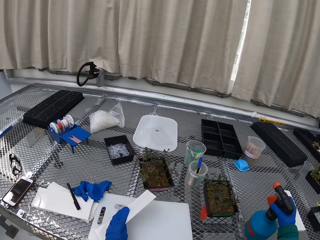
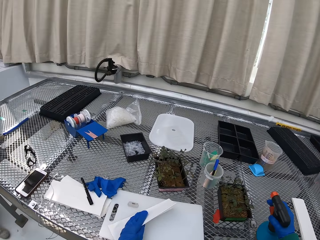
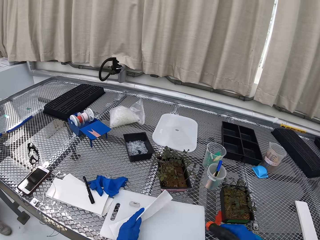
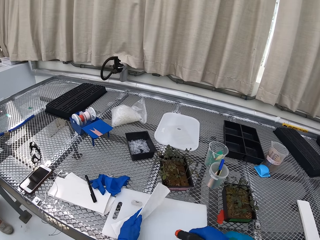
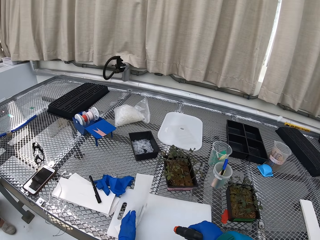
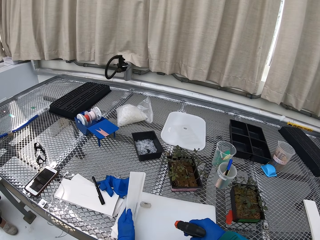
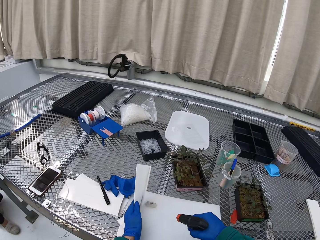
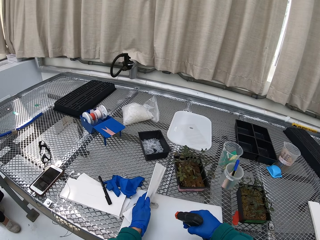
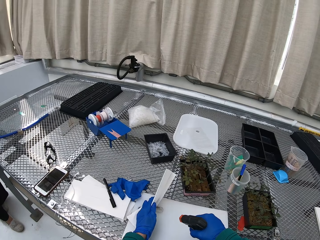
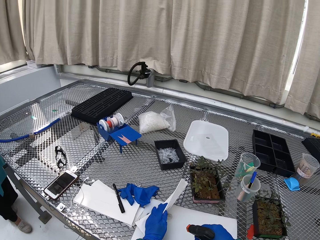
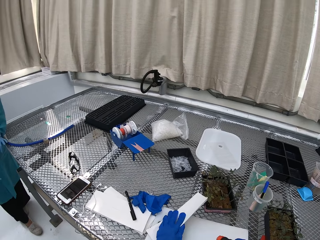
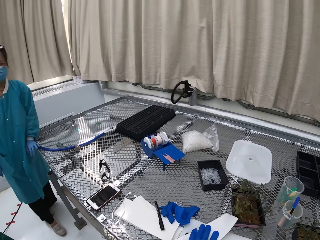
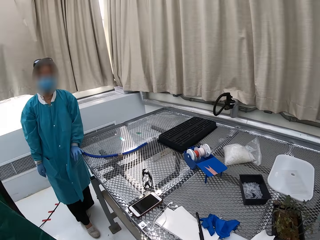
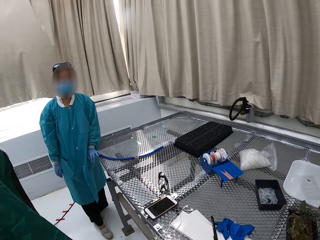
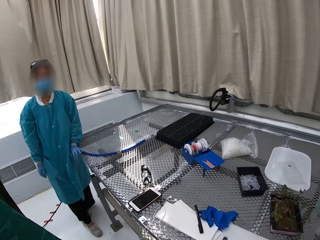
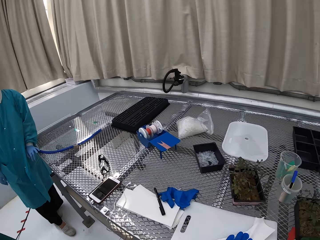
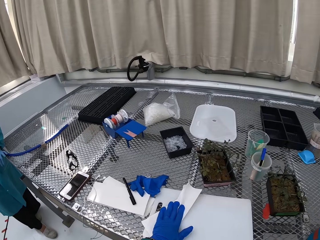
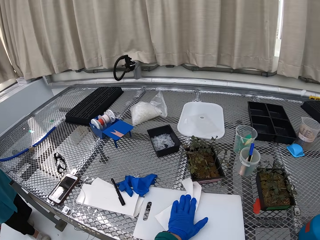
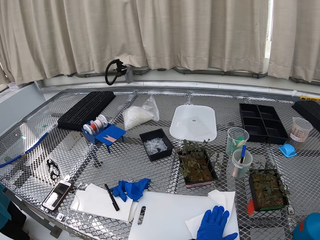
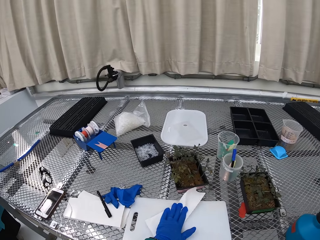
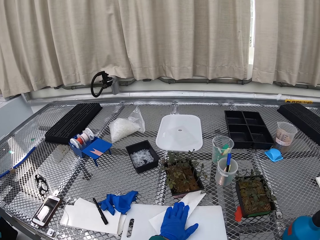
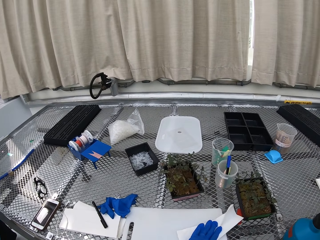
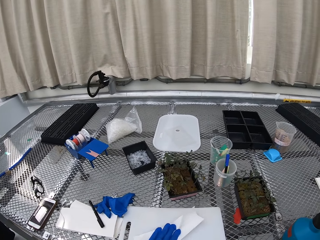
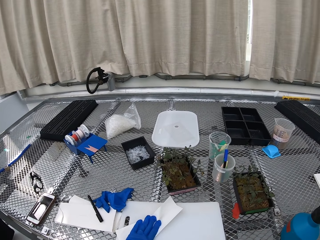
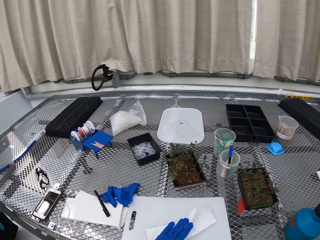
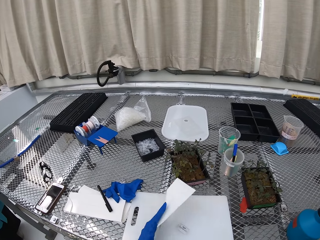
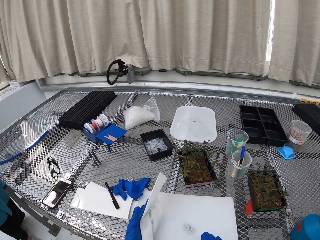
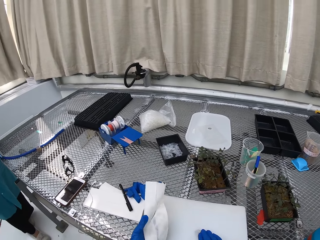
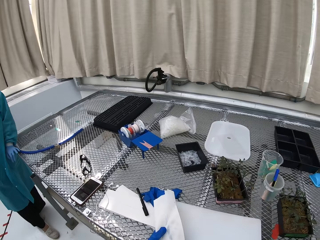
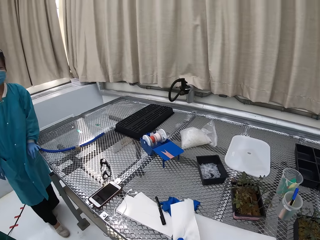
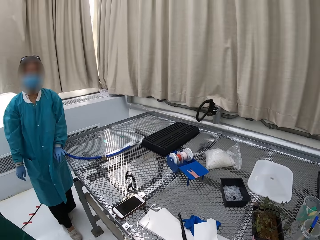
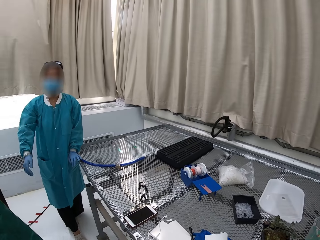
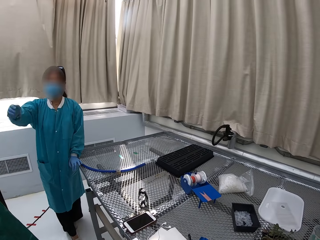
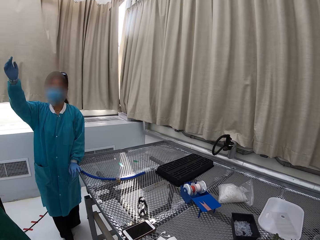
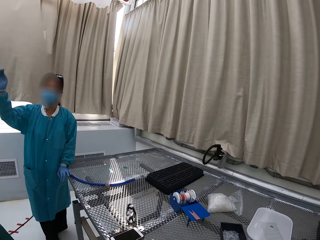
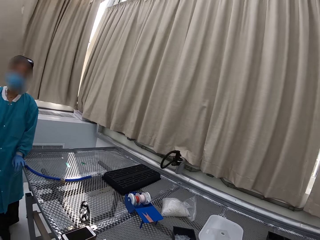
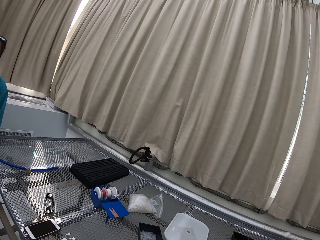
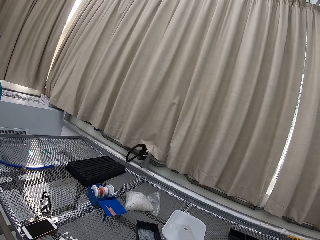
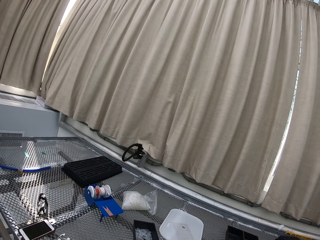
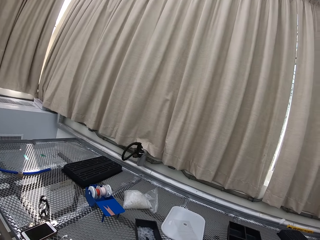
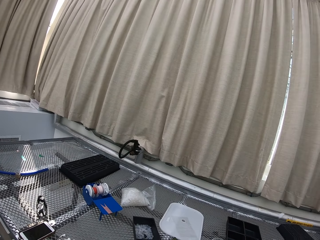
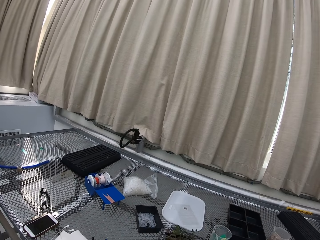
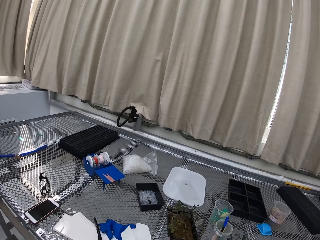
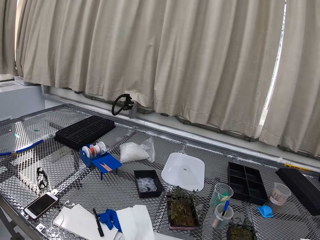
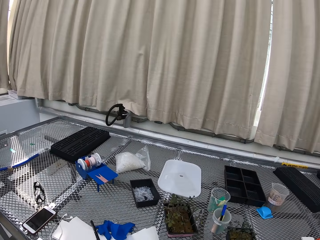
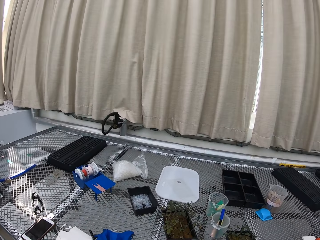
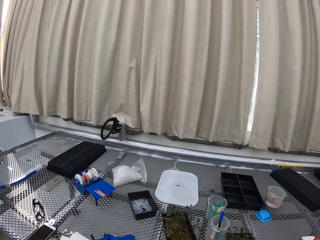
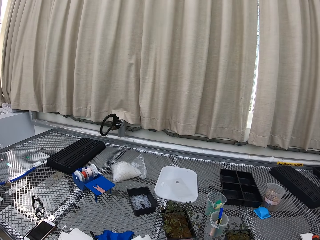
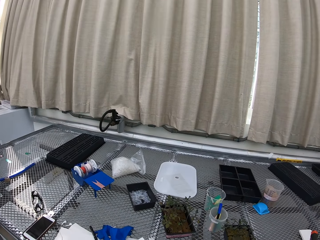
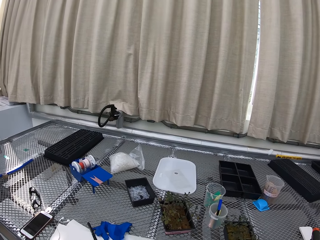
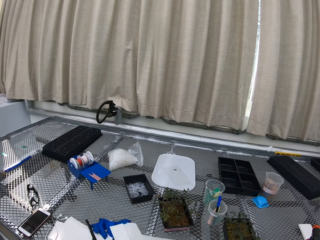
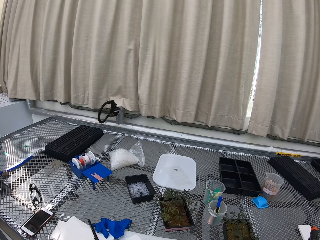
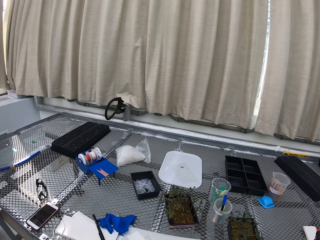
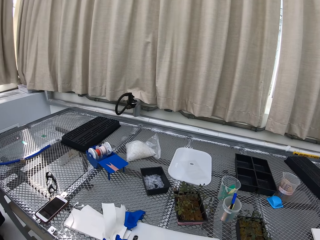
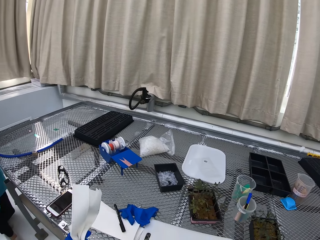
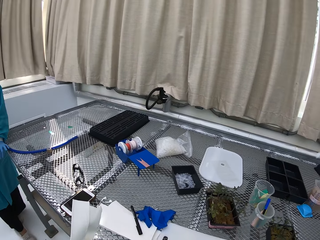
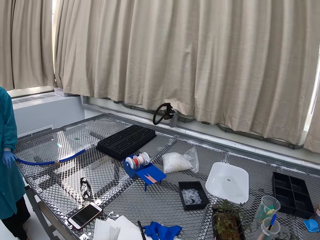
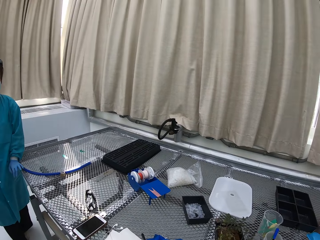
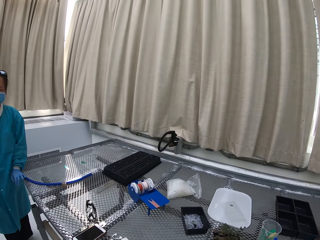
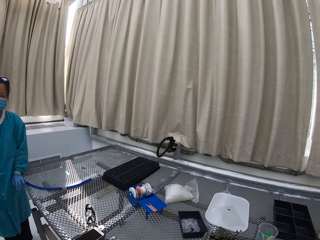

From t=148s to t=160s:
The camera wearer sprays a chopping board. They wipe the chopping board. A lady lifts up her hand.

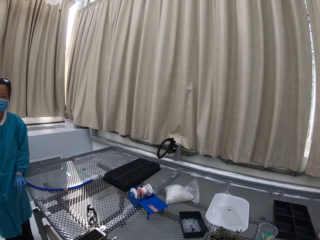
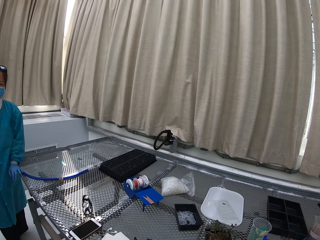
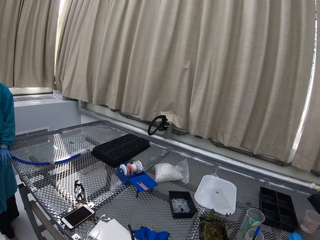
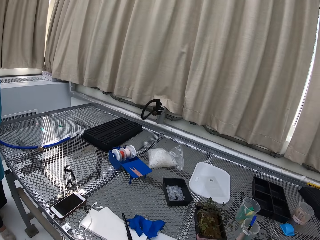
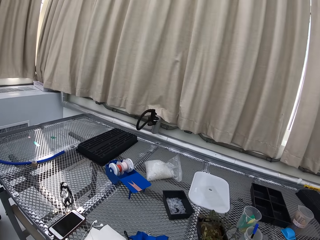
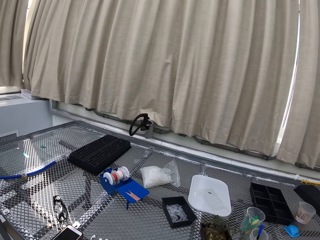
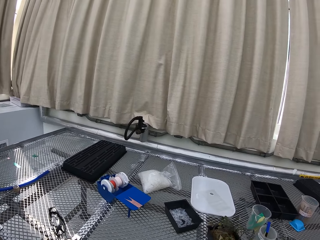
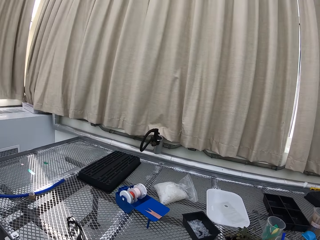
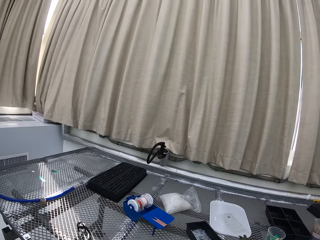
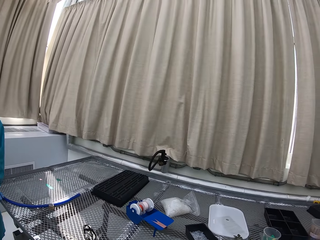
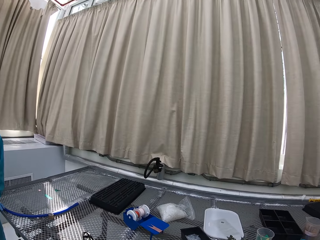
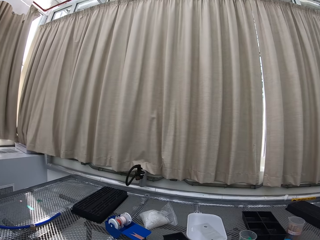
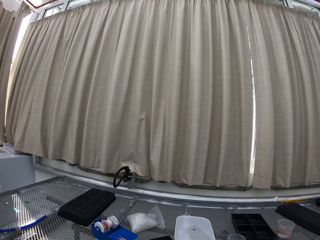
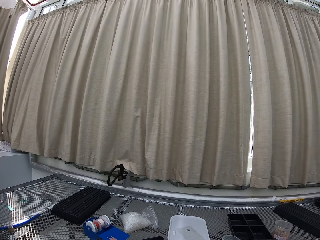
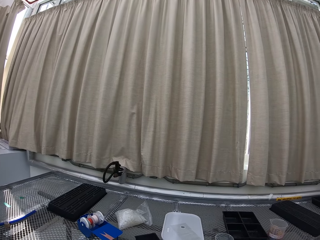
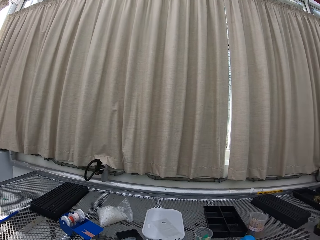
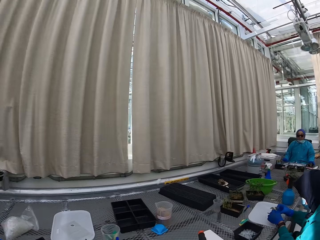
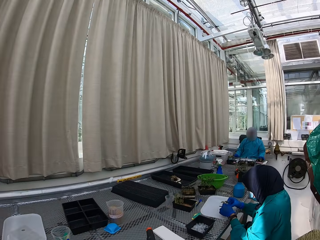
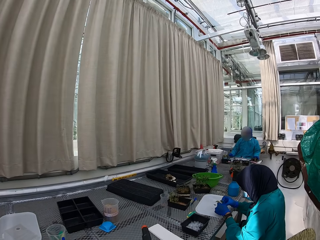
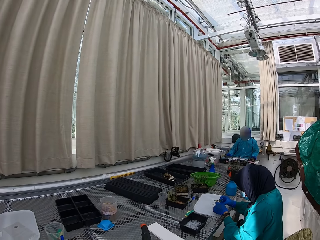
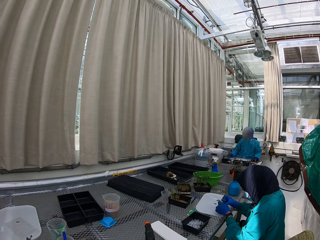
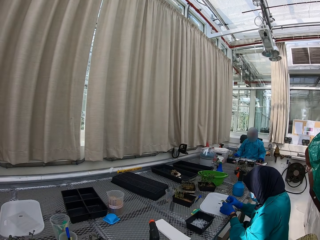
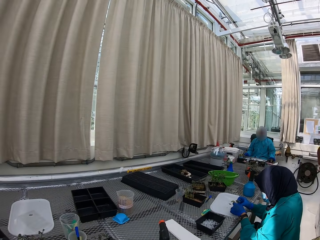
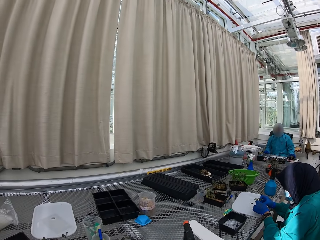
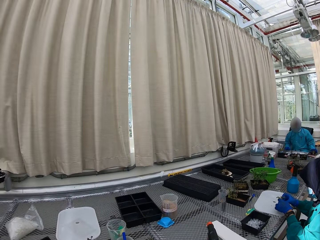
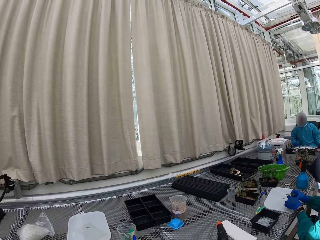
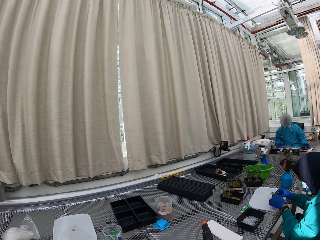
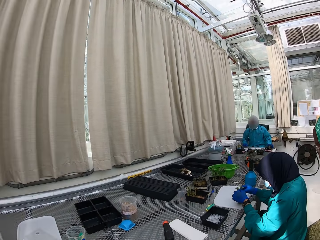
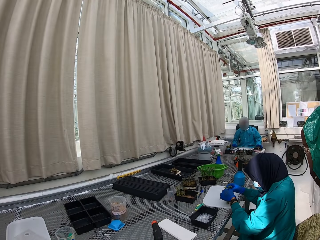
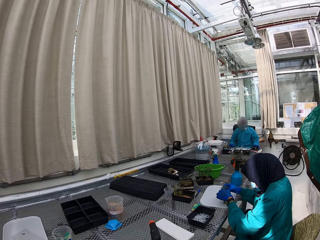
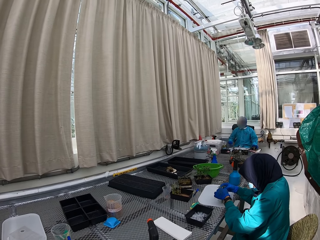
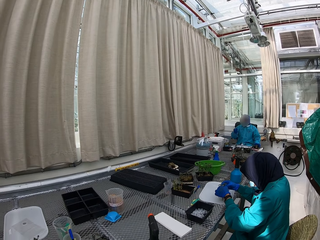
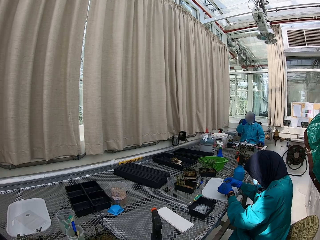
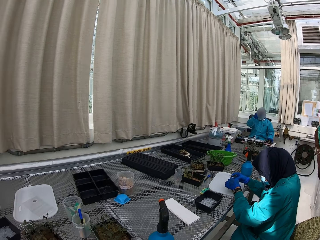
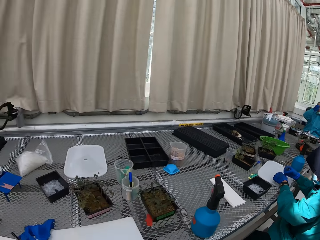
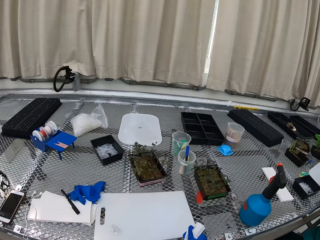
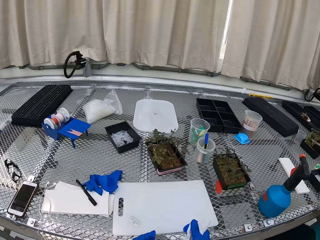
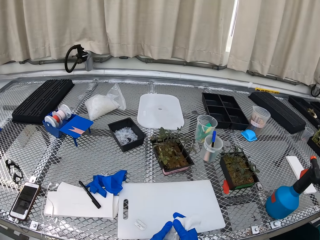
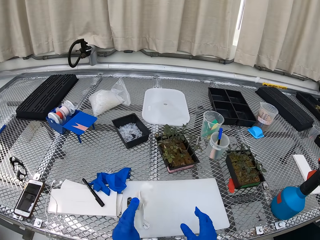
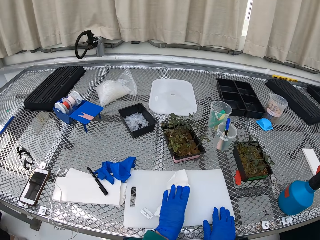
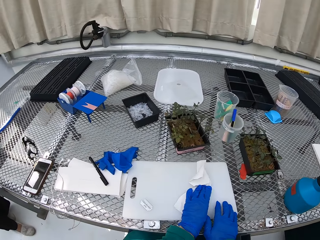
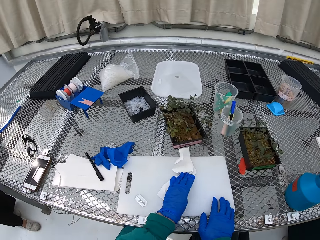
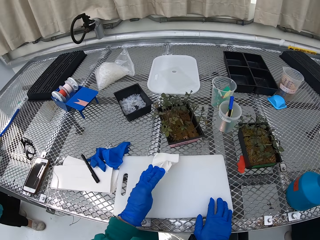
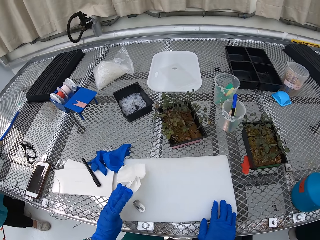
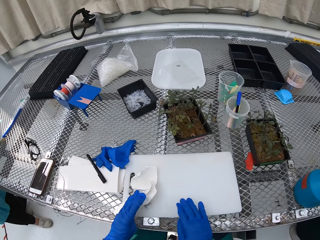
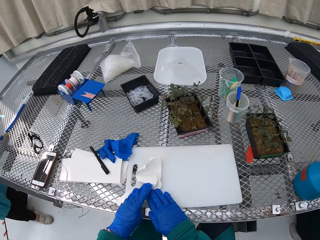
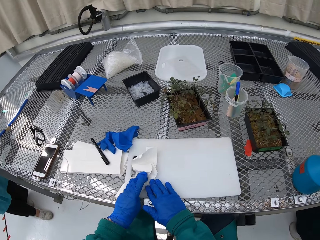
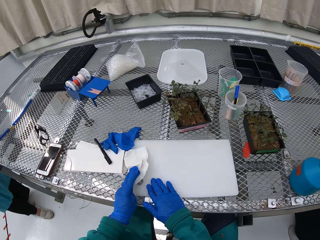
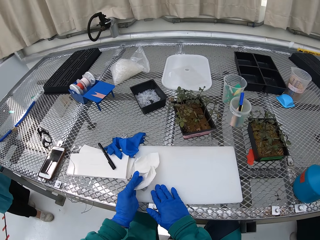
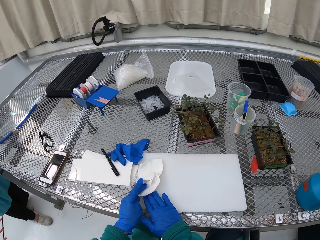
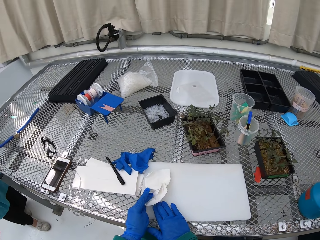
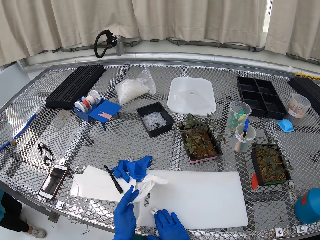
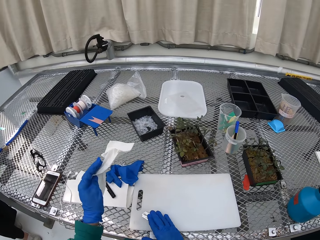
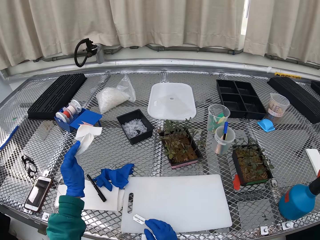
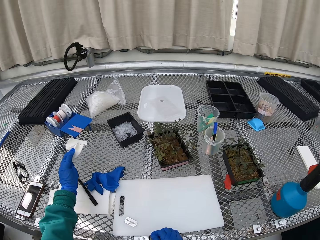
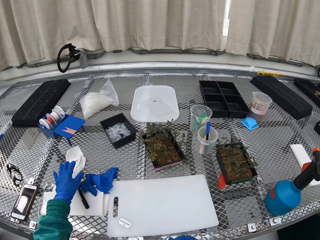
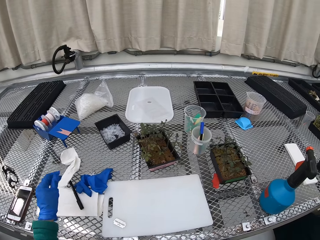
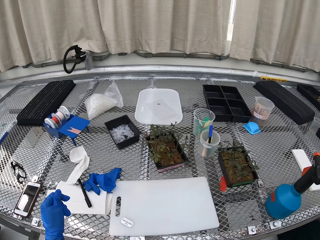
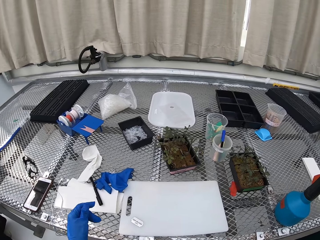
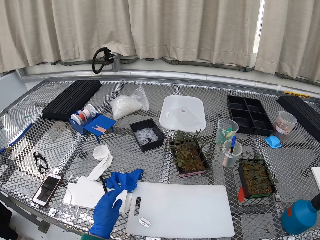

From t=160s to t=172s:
The camera wearer looks around. They wipe the chopping board. They wipe a razor blade. They put down the wiping paper.
